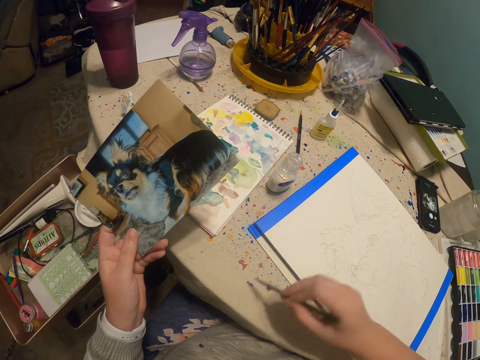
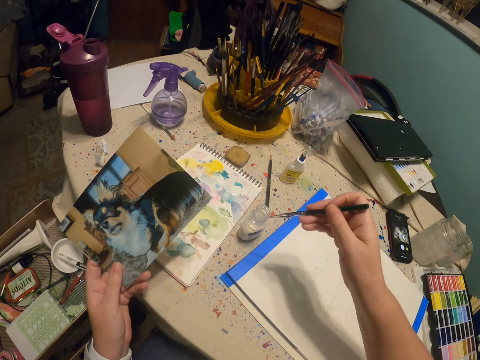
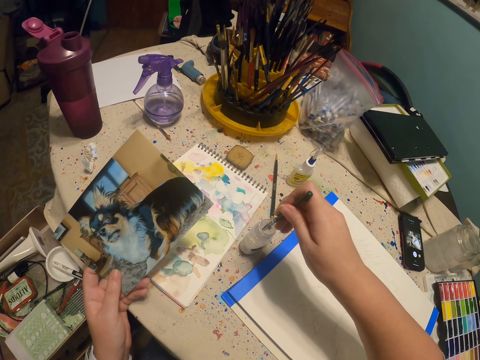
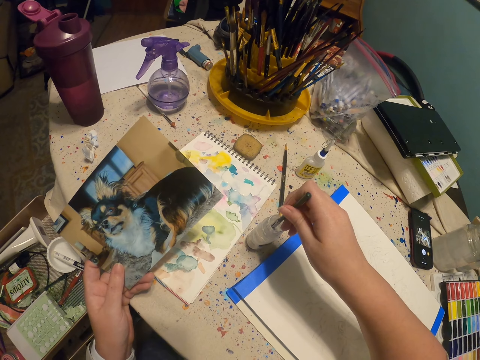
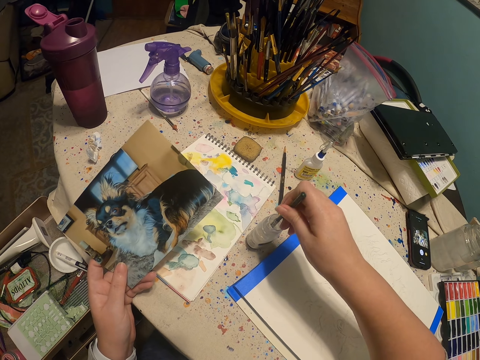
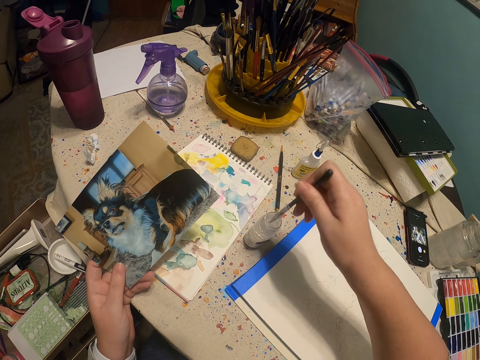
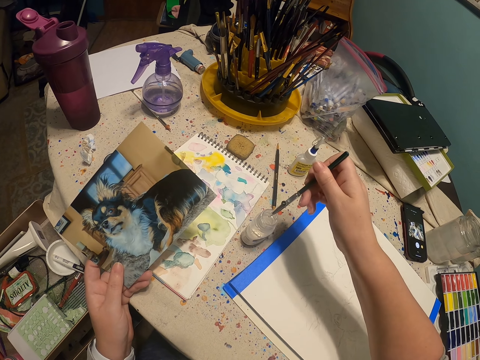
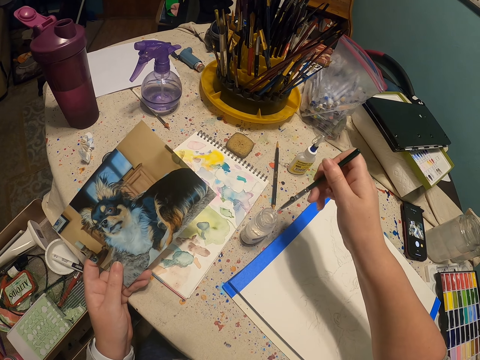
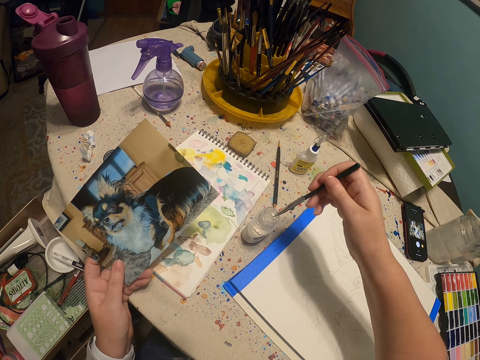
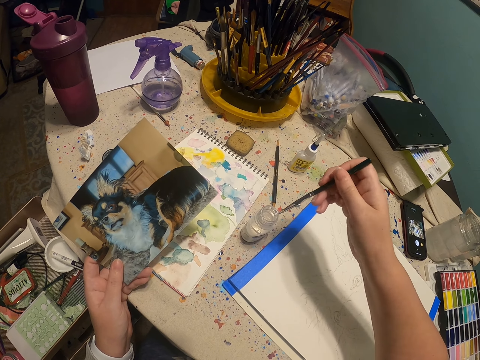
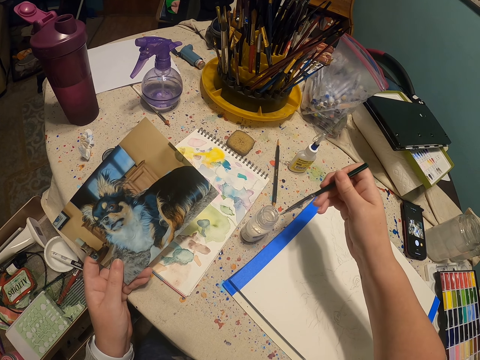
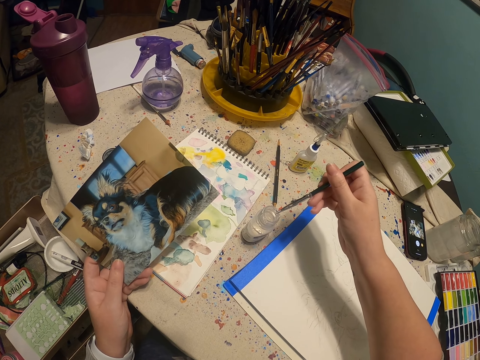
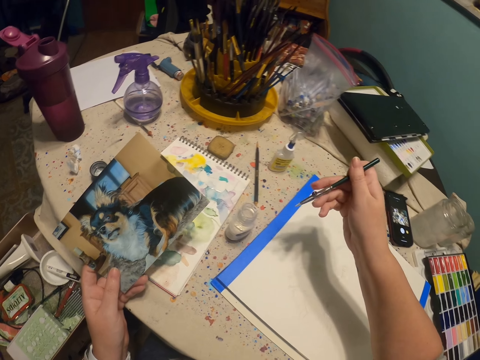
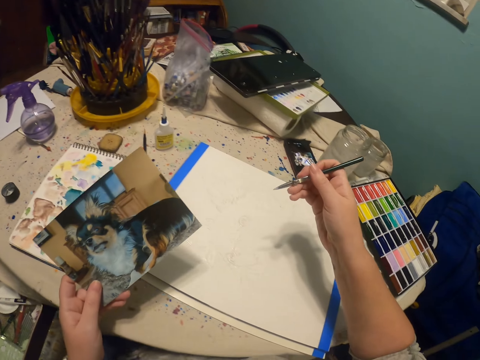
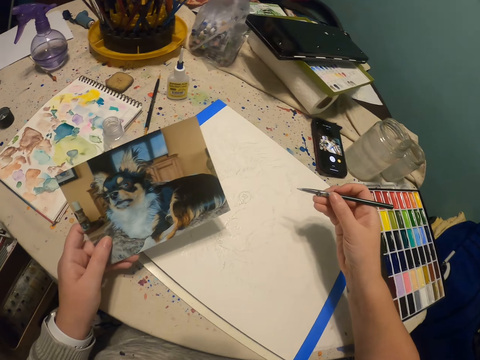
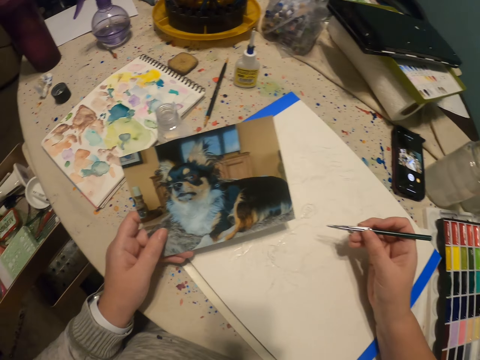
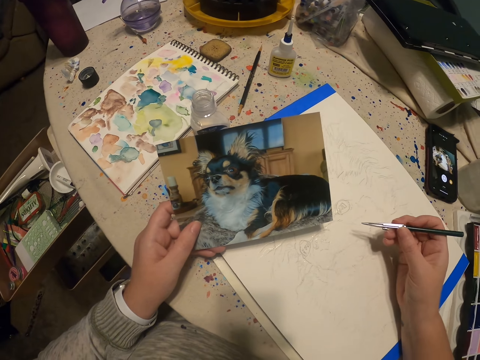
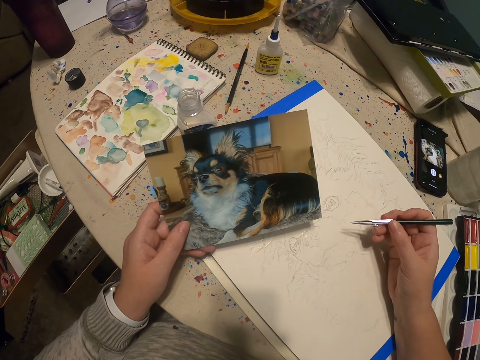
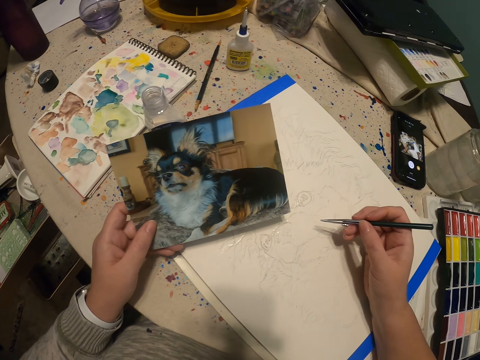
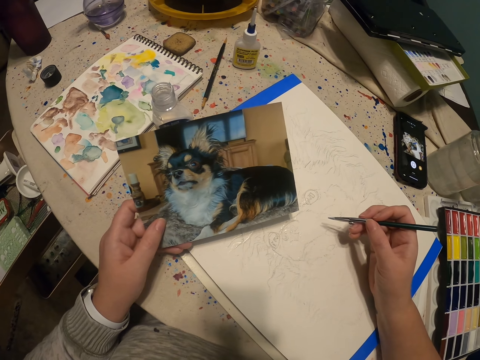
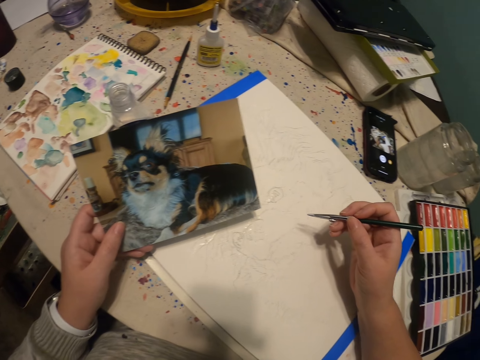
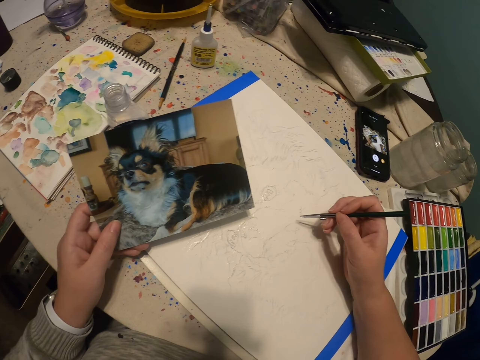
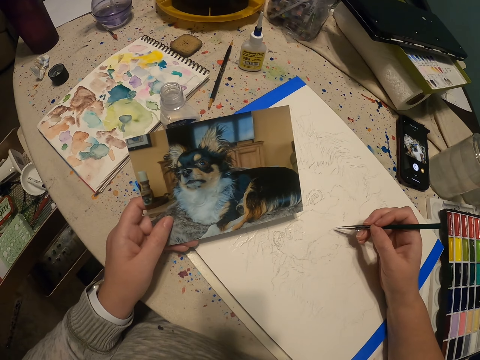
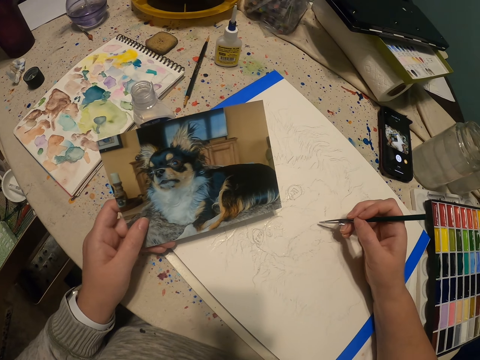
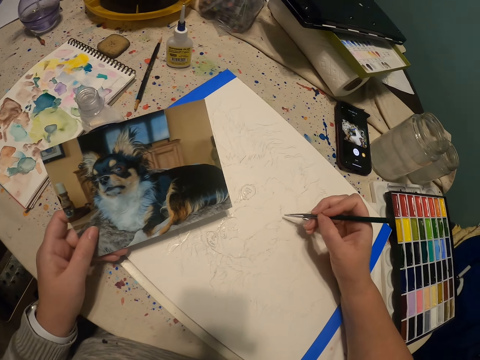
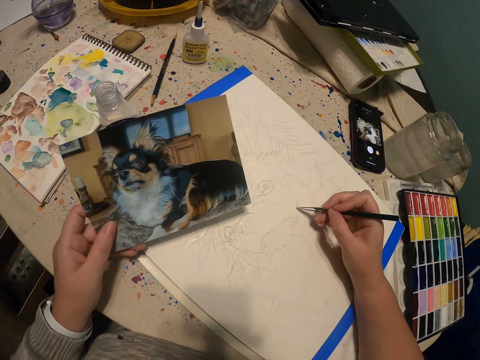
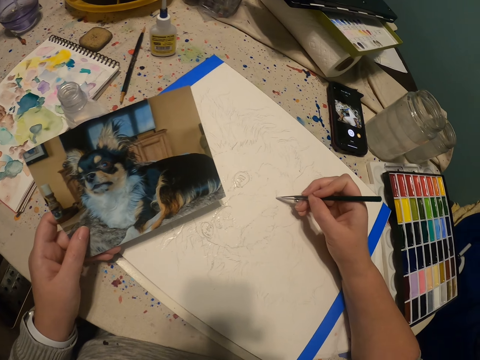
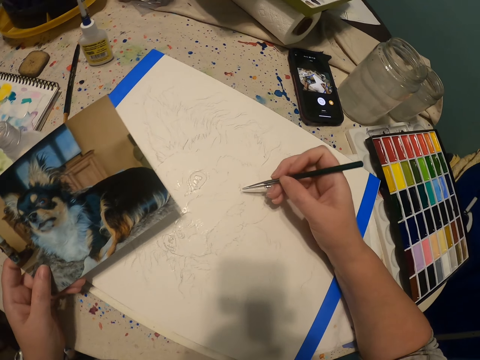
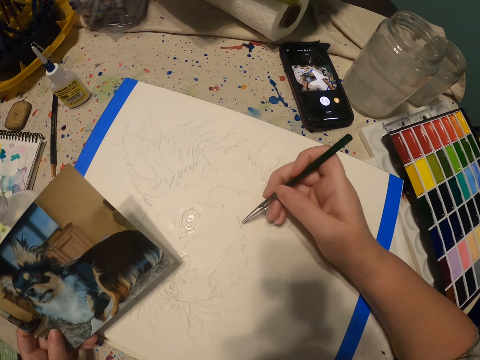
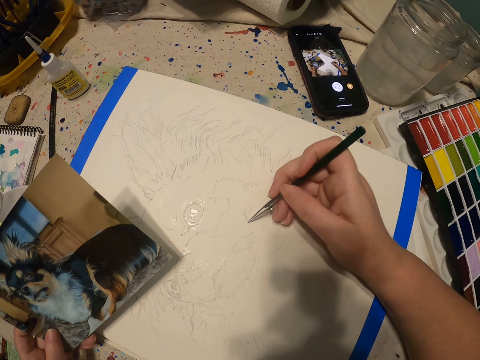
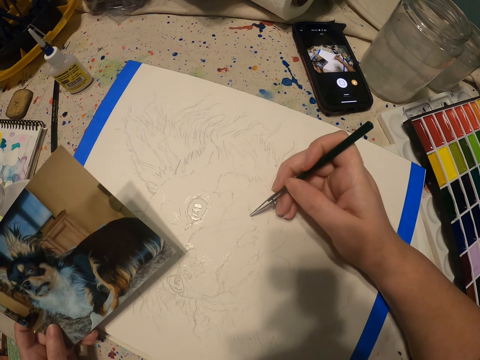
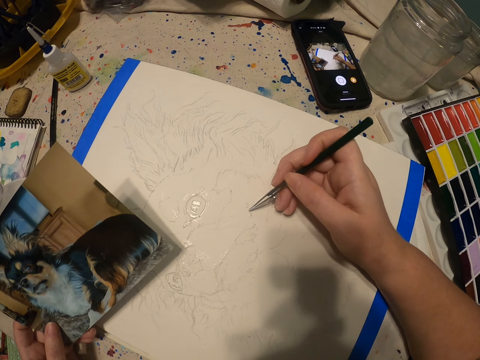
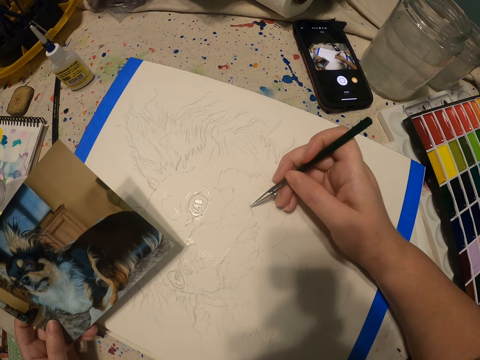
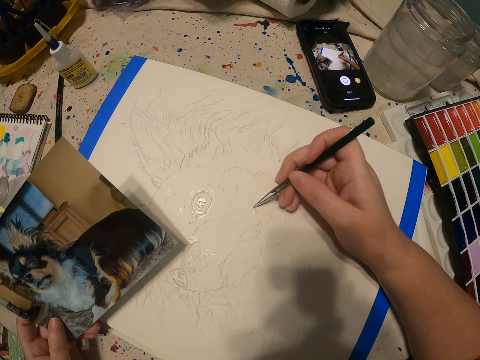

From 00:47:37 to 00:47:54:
The camera wearer rubs the paintbrush on the work table. They dip the paint pen in the paint bottle. They rub the paintbrush at the edge of the paint can. They view the picture. They draw a picture with a pen on the paper. They paint using the paint brush.

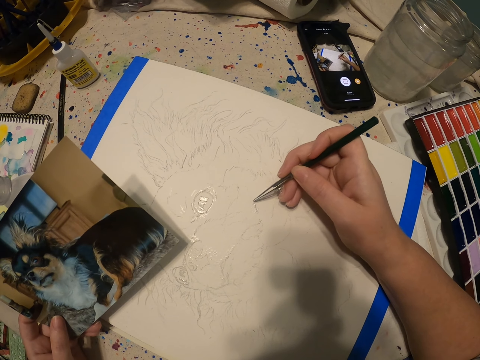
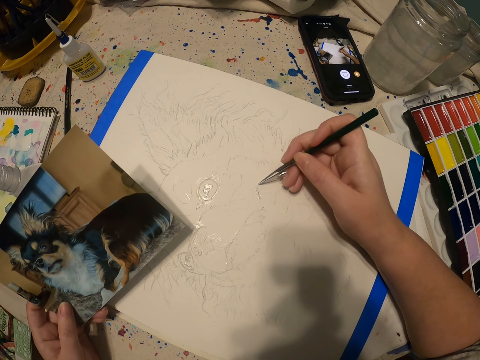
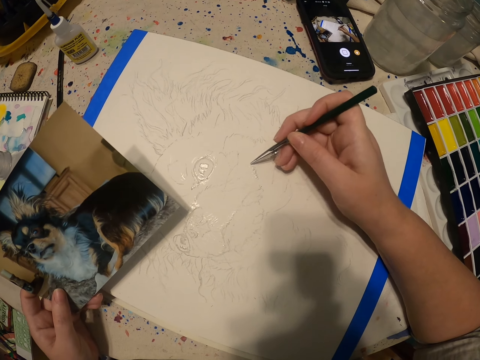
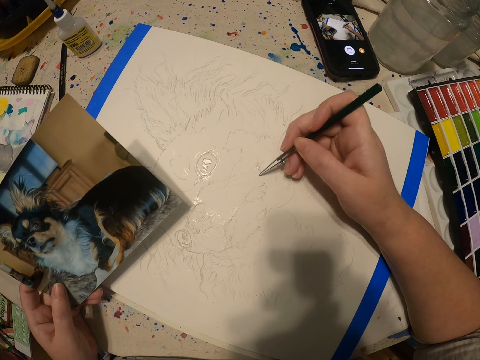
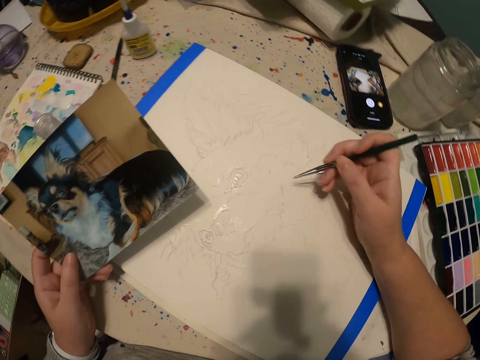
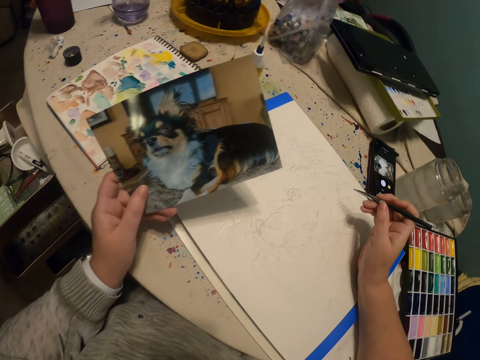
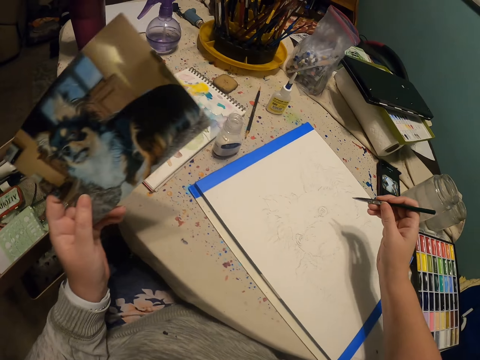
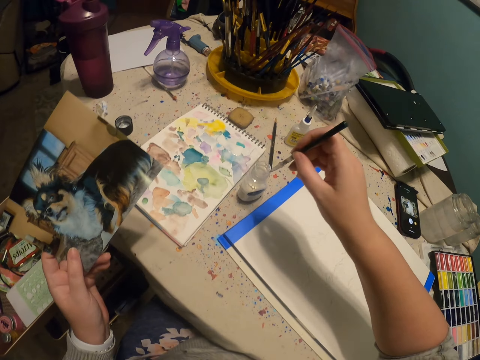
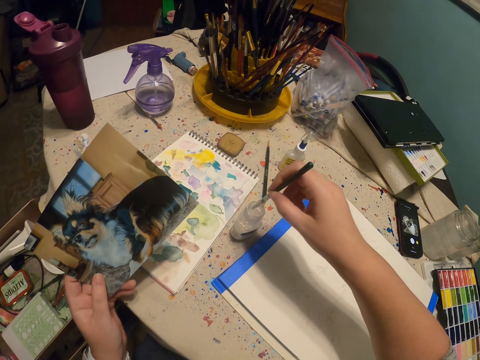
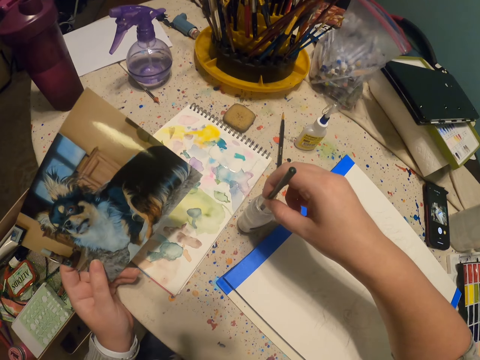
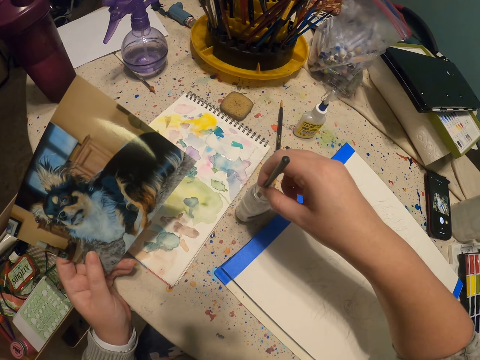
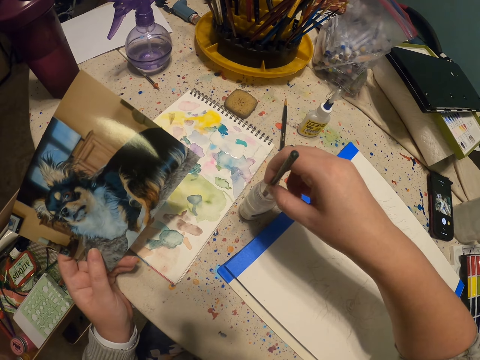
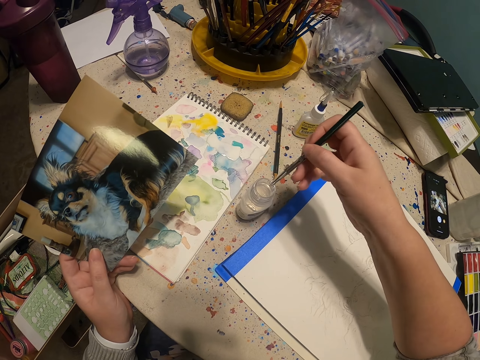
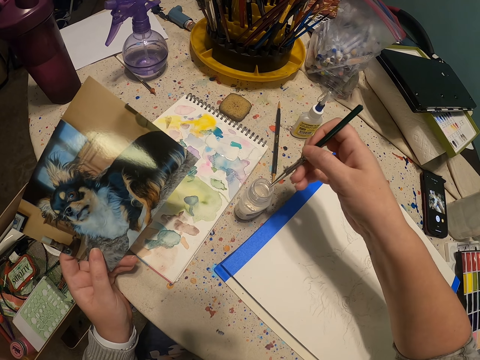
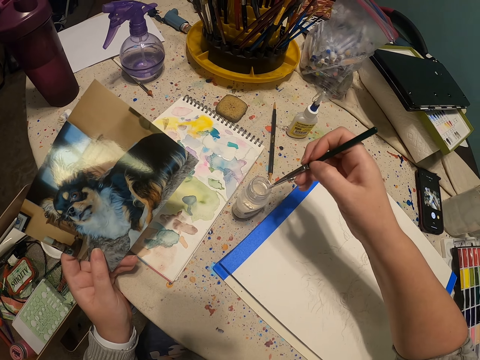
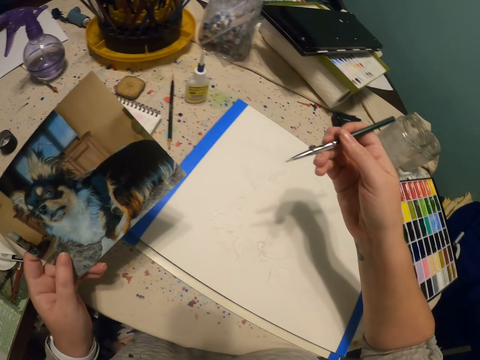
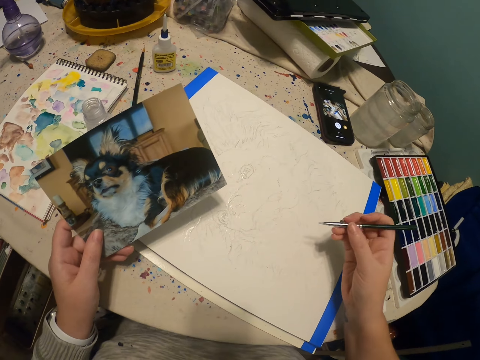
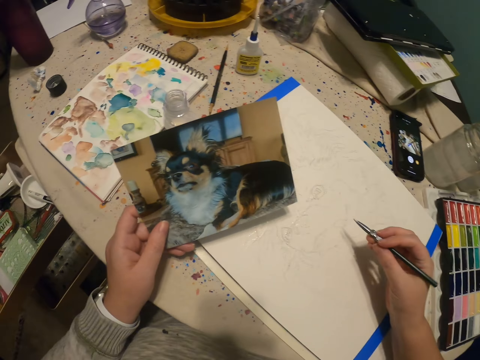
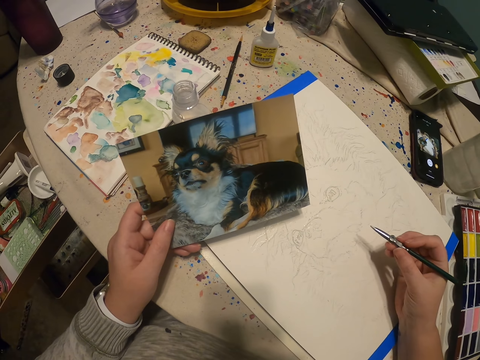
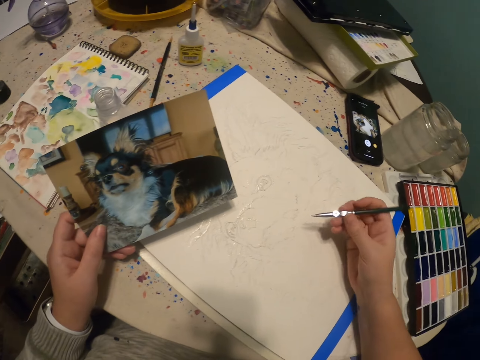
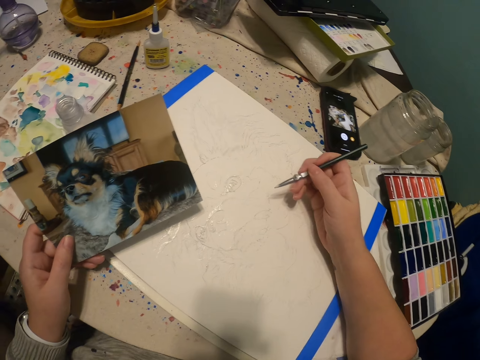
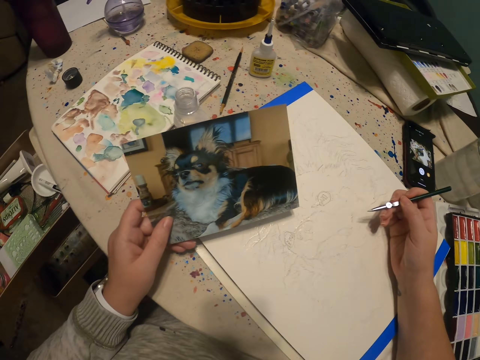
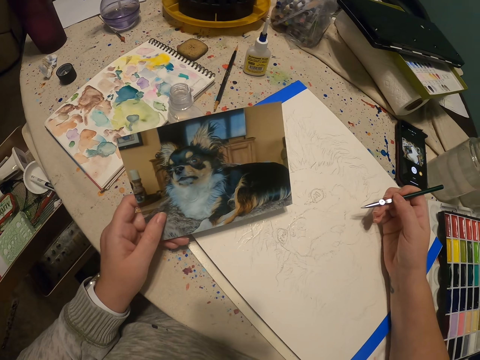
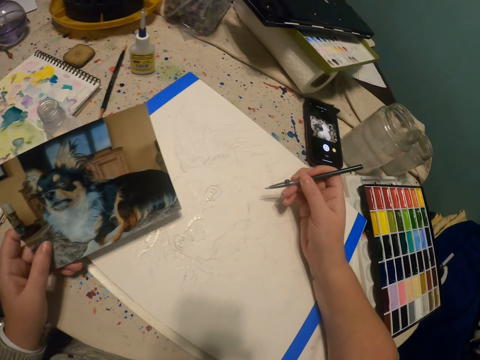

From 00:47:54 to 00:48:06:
The camera wearer views the picture. They dip the paint pen or paintbrush in the paint bottle. They rub the paintbrush at the edge of the paint can. They view the picture. They draw a picture with a pen on the paper.
